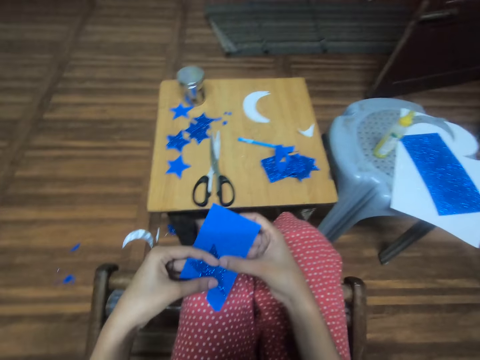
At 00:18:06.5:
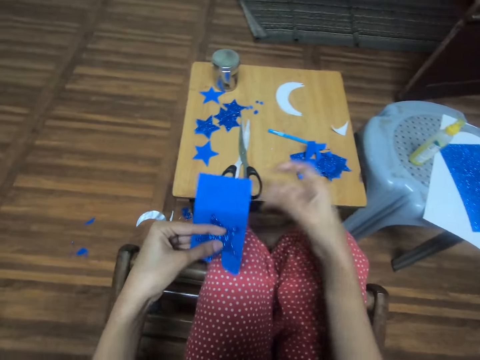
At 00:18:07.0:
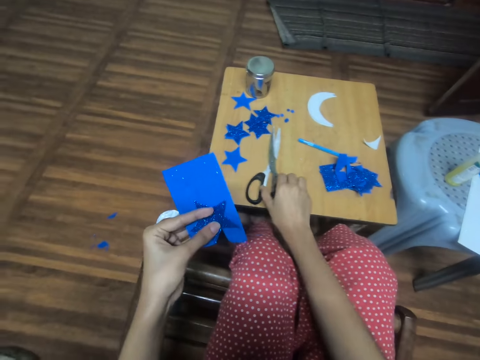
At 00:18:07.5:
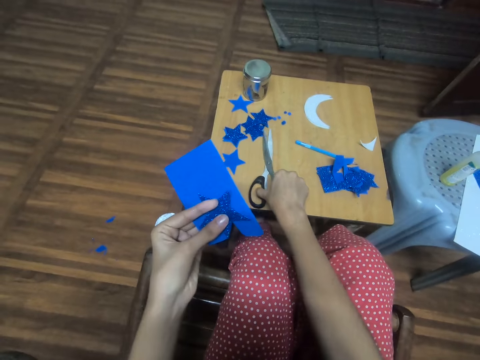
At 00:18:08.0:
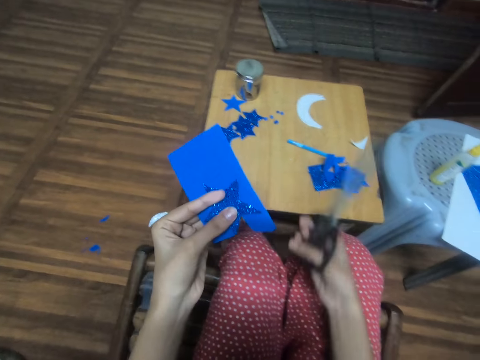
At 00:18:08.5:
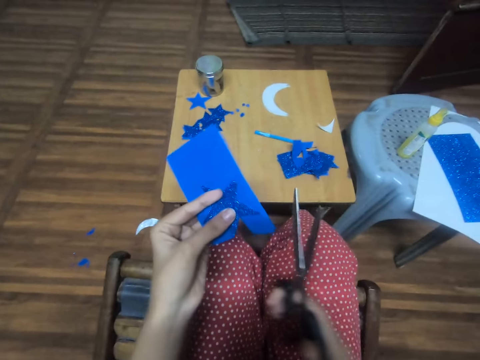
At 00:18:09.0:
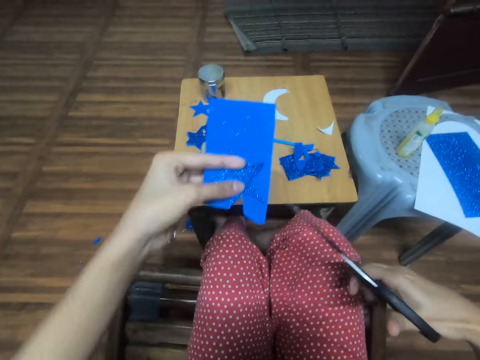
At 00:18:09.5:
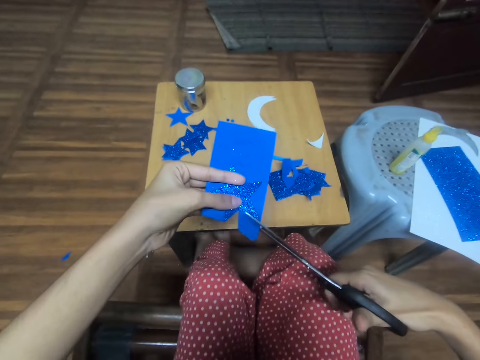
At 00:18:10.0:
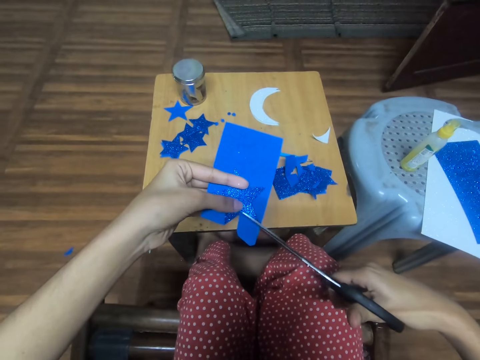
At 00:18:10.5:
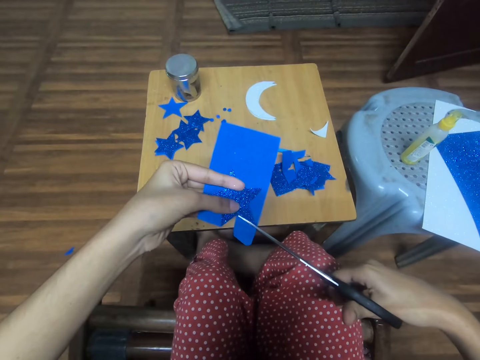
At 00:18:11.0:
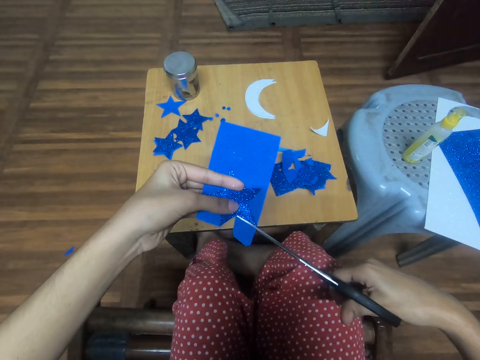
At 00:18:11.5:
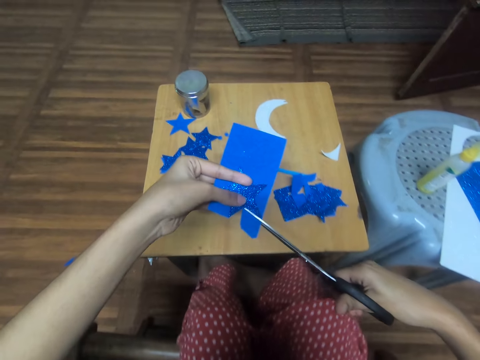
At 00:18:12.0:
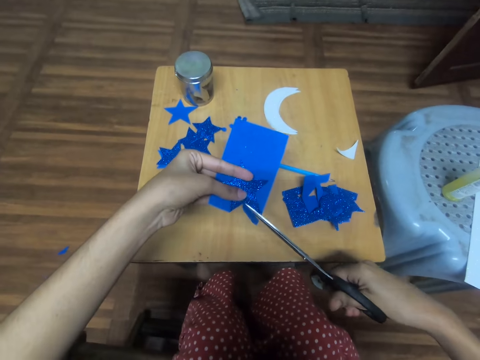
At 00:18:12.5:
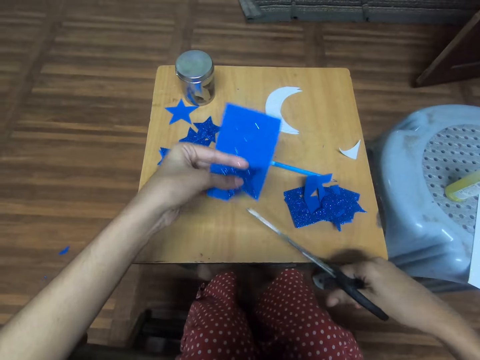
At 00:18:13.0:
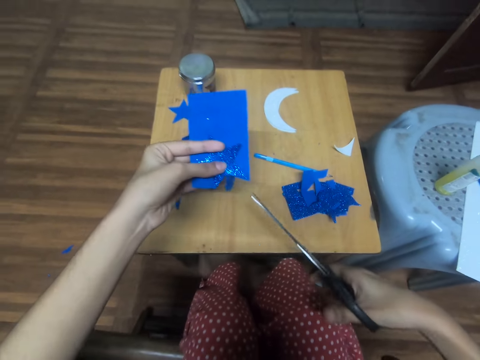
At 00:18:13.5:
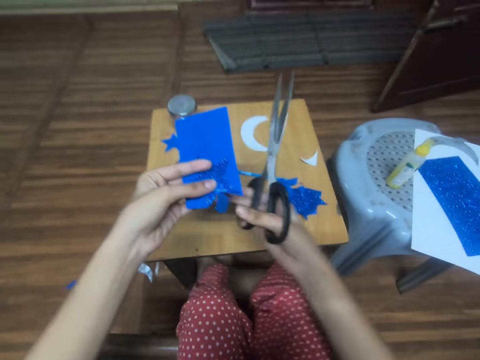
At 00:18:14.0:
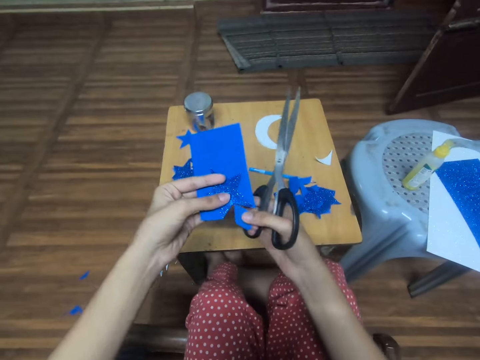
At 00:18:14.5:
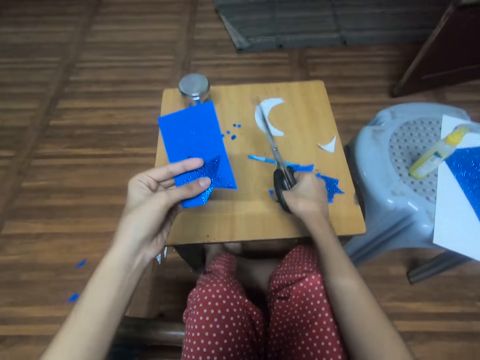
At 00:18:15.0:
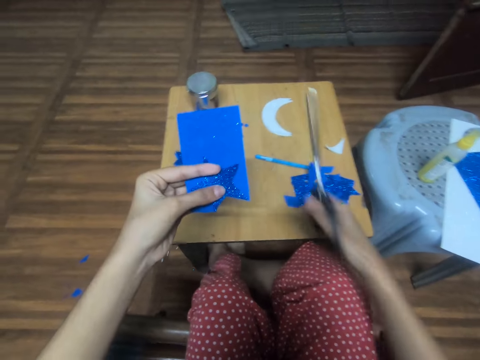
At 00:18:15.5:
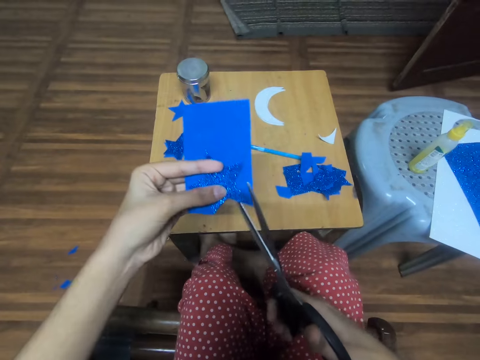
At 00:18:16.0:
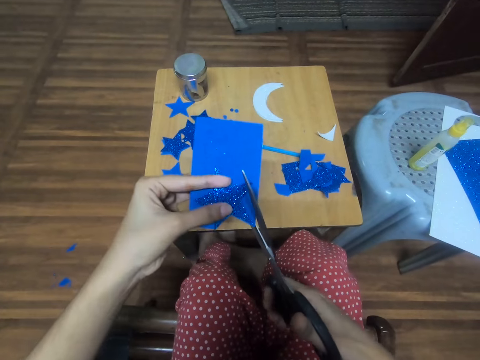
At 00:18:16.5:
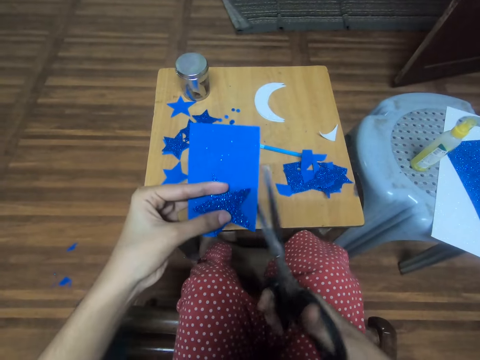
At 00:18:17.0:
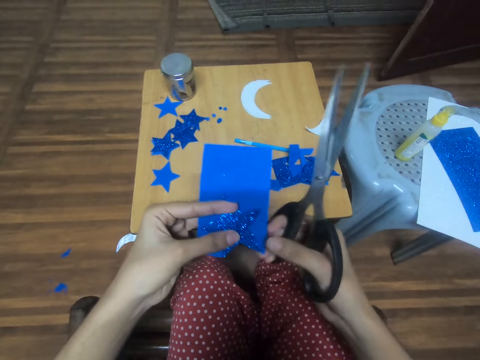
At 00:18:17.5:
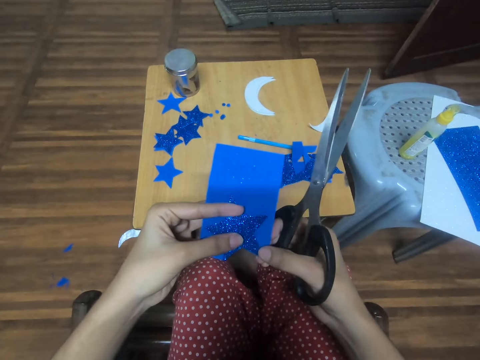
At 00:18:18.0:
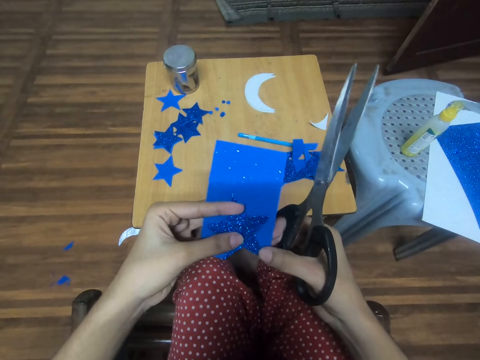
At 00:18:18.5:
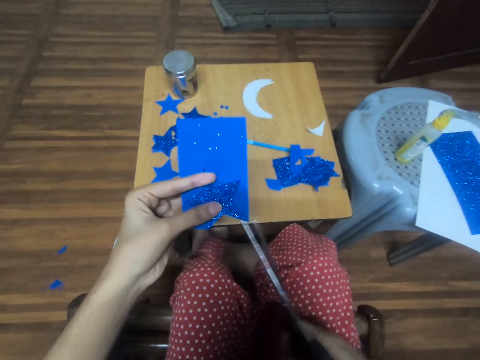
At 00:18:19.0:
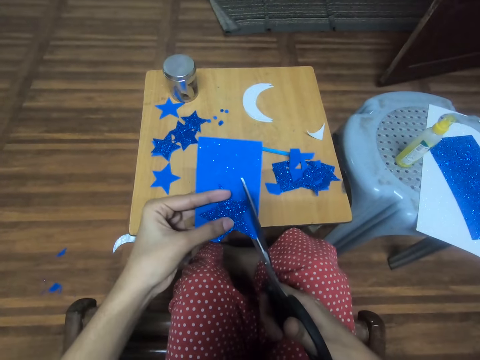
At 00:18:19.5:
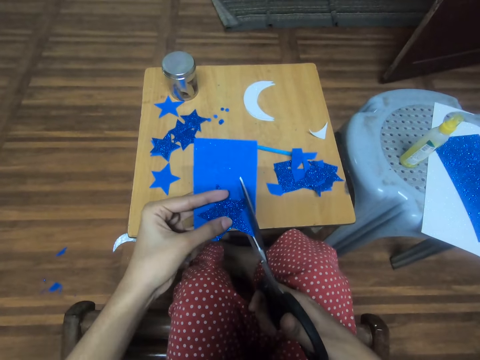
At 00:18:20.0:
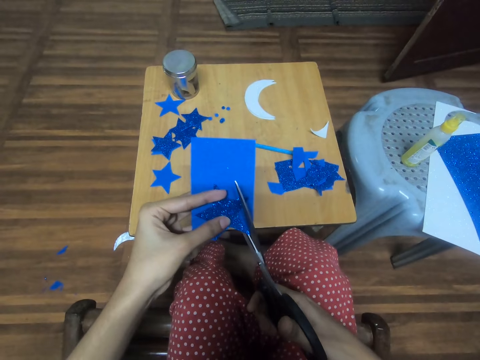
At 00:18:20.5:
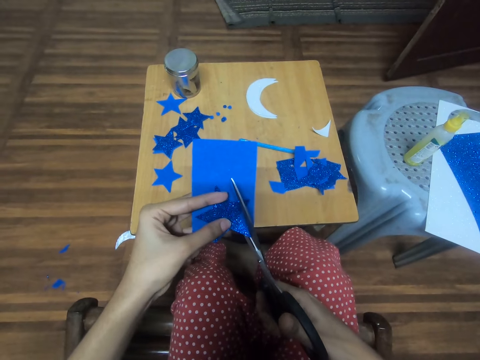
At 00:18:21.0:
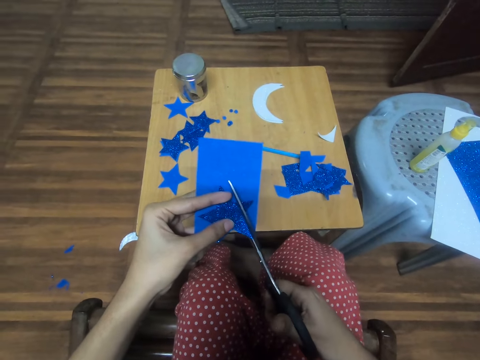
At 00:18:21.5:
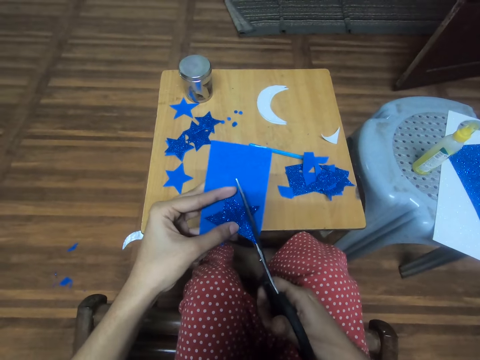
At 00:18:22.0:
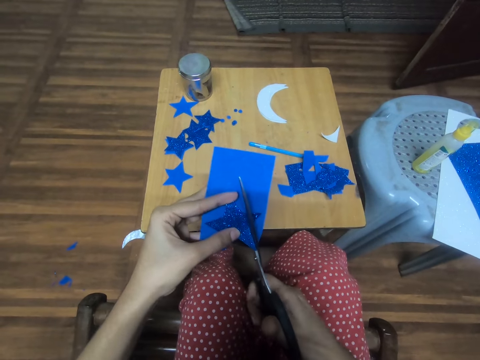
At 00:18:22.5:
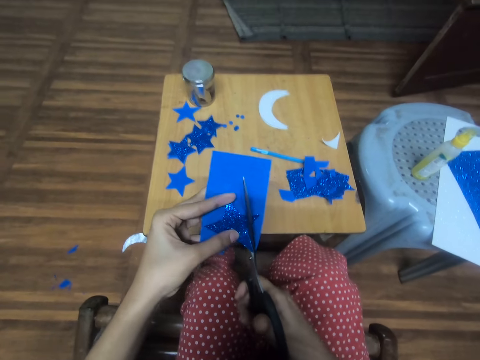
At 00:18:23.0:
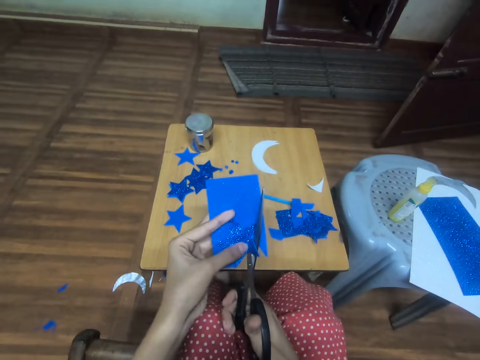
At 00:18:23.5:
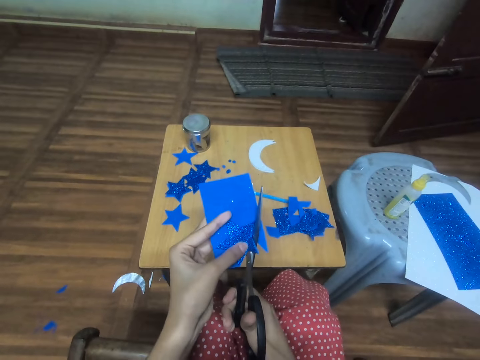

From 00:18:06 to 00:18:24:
The camera wearer turns a piece of craft paper. She picks up the scissors from the table. She cuts a piece of craft paper. She traces out the star-cutout from the card stock. She plucks away a piece from the card stock with her hand. She puts a piece of craft paper on the table. She cuts a piece of craft paper. She adjusts the star-cutout on the card stock. She cuts a piece of craft paper. She traces out the star-cutout from the card stock.

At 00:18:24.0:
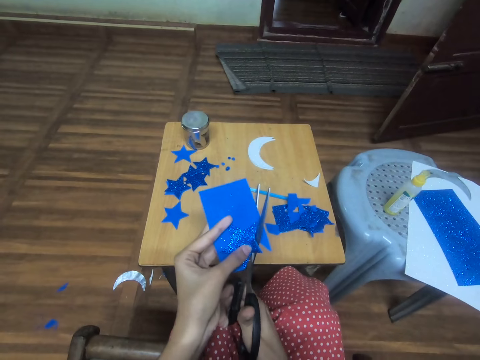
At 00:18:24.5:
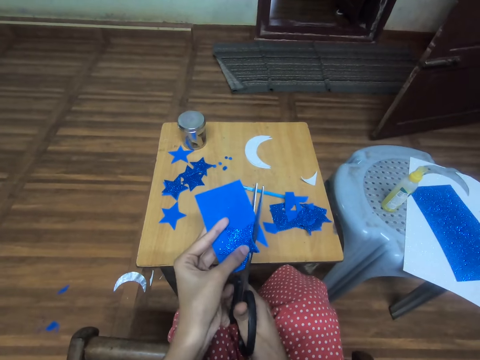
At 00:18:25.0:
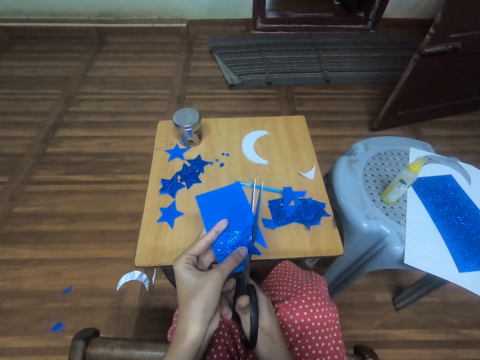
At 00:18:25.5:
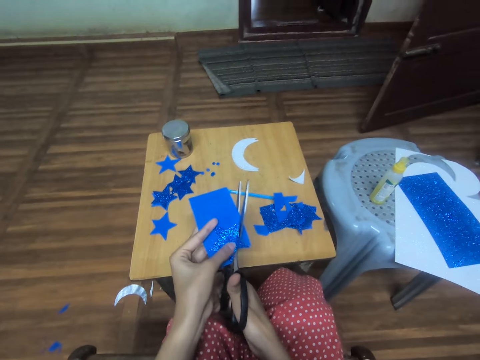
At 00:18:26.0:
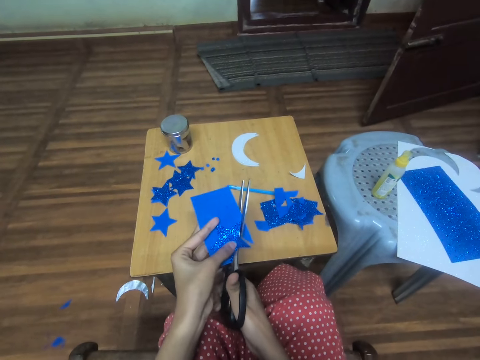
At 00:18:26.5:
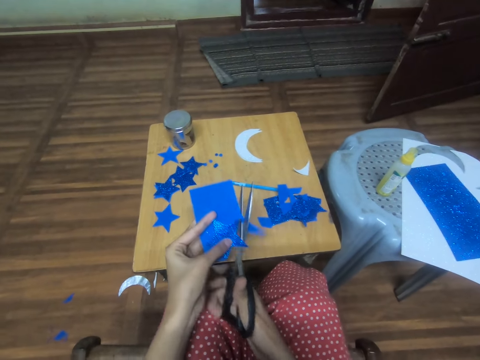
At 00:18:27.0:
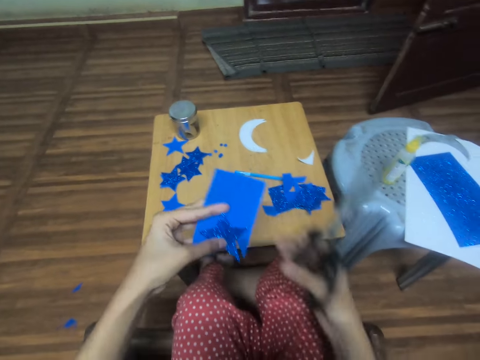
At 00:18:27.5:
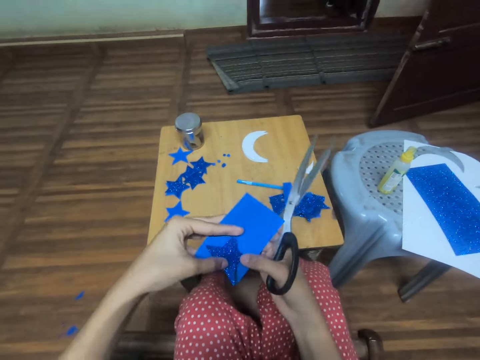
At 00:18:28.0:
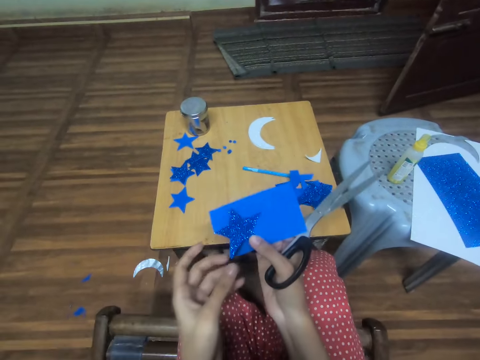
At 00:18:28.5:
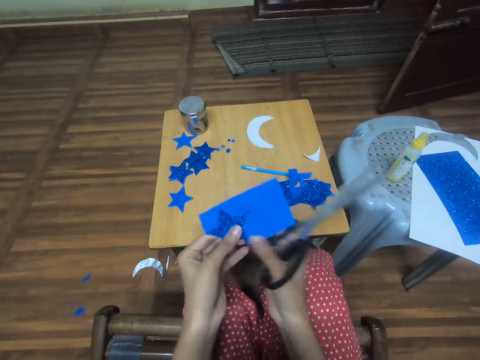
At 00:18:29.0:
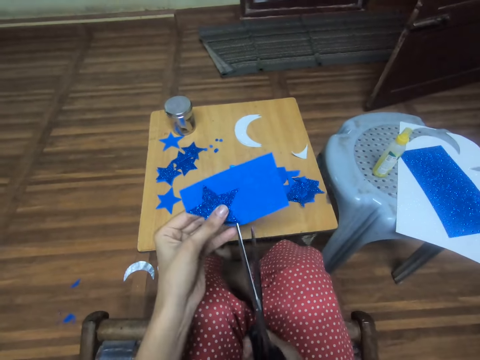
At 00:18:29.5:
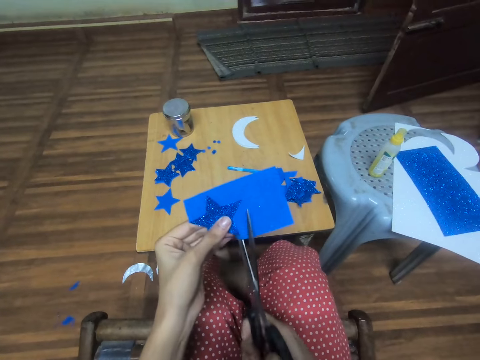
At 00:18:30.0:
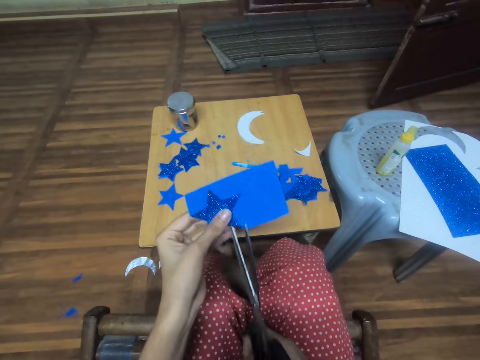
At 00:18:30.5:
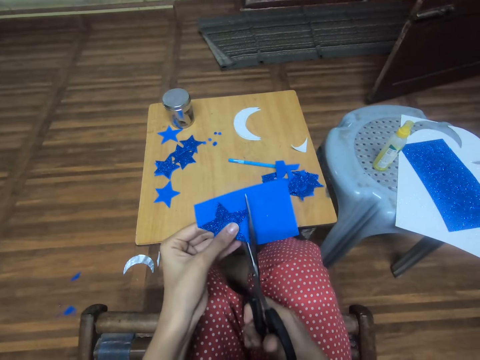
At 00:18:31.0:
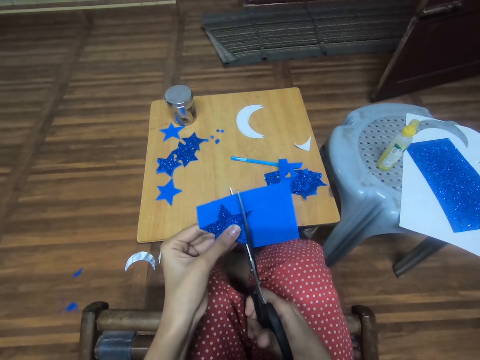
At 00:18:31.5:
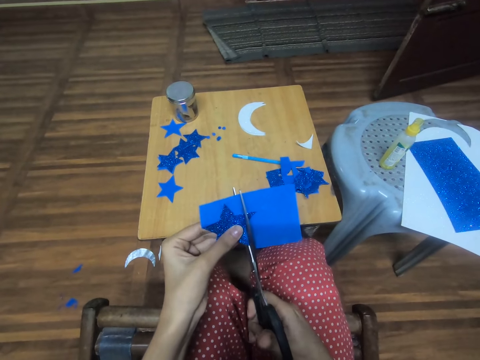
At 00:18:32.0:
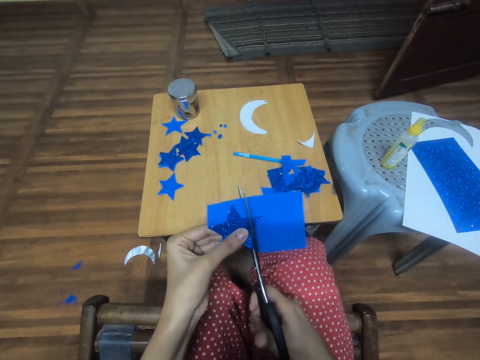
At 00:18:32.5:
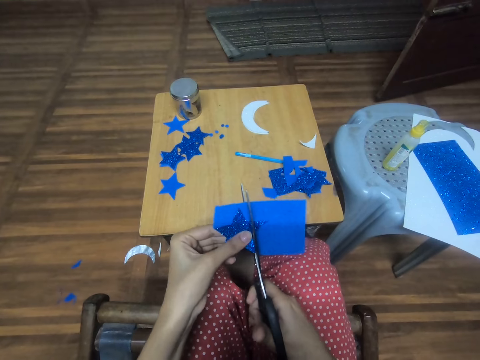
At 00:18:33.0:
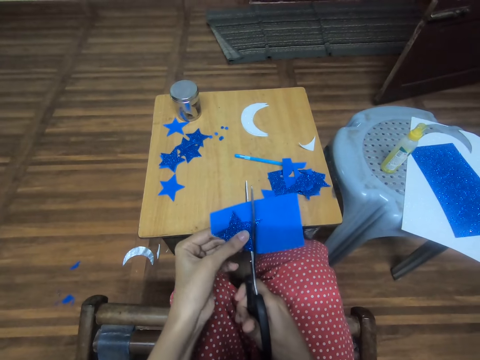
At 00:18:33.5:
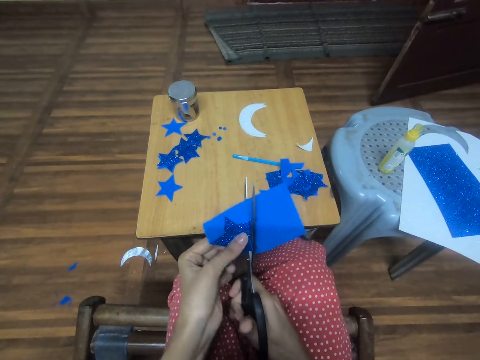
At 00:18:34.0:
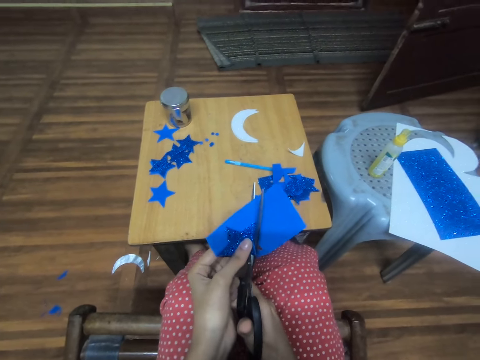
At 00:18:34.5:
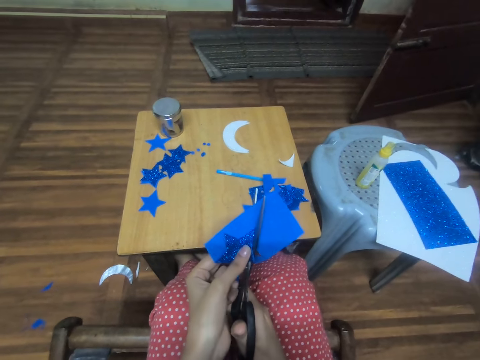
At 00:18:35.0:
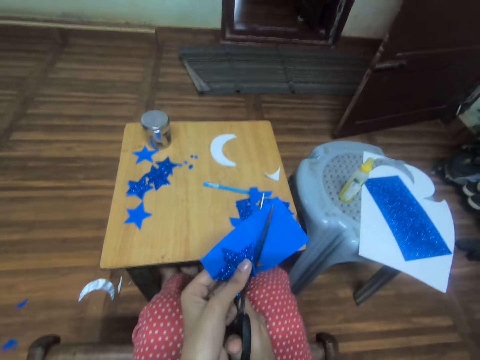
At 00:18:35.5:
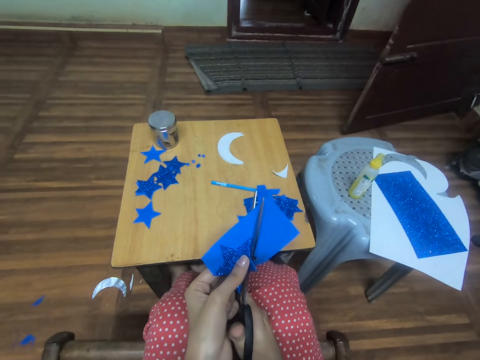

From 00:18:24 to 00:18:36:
The camera wearer turns the star-cutout with the card stock. They cut a piece of craft paper. They trace out the star-cutout from the card stock.
